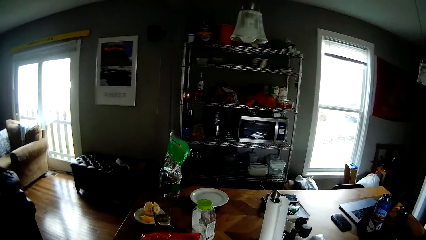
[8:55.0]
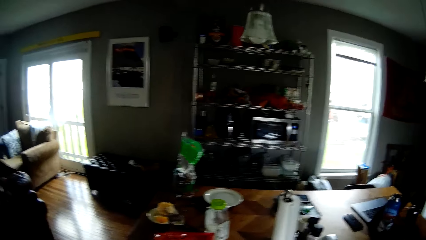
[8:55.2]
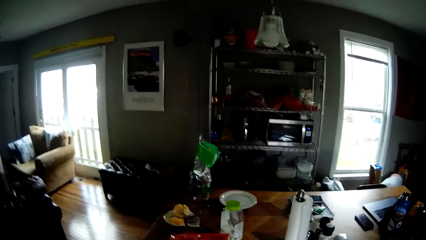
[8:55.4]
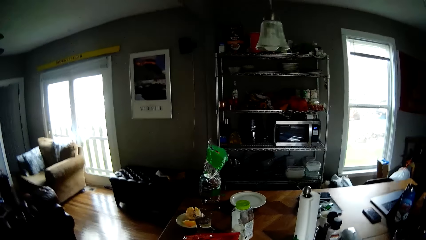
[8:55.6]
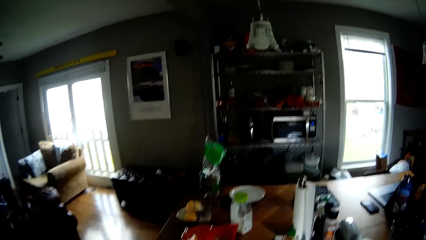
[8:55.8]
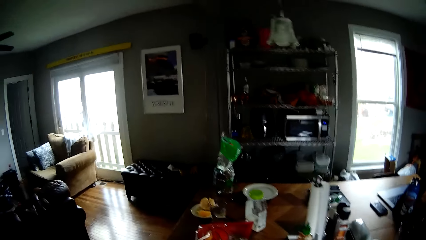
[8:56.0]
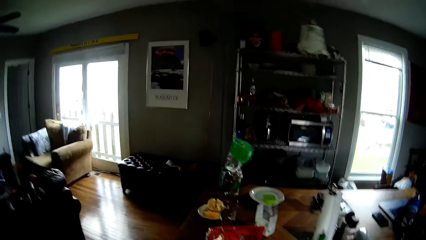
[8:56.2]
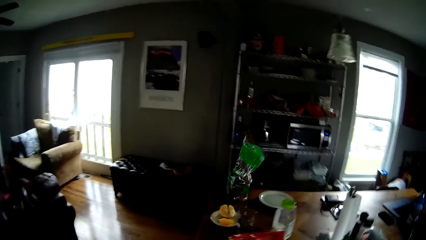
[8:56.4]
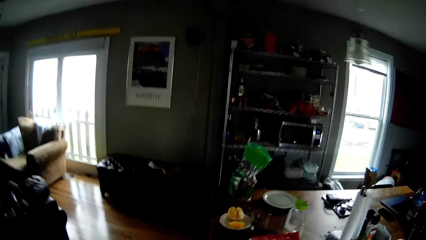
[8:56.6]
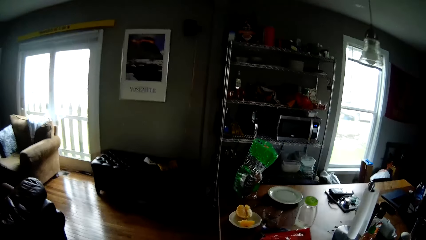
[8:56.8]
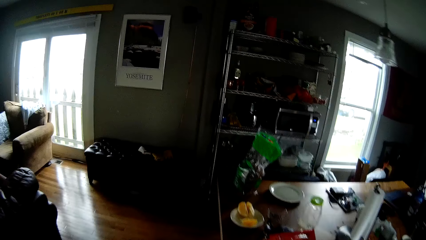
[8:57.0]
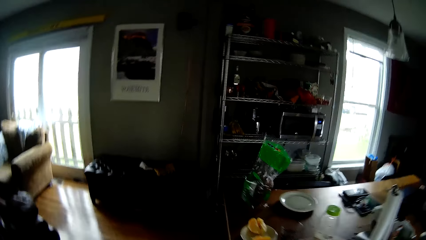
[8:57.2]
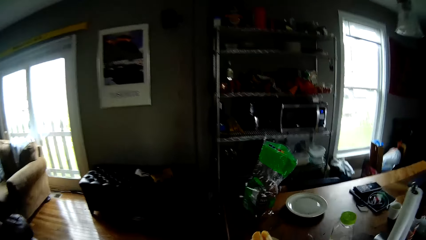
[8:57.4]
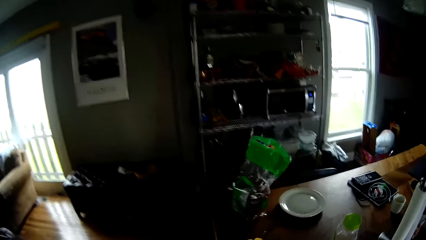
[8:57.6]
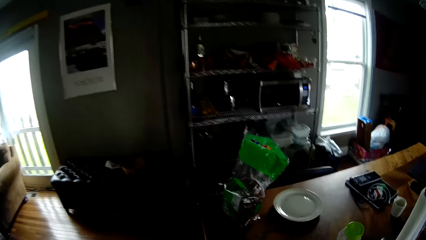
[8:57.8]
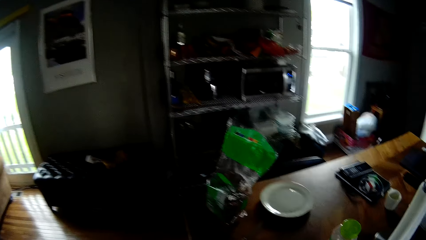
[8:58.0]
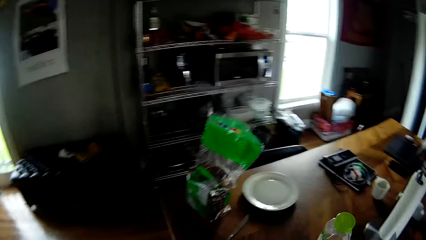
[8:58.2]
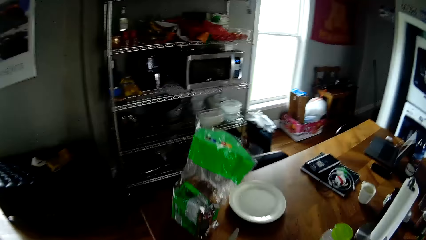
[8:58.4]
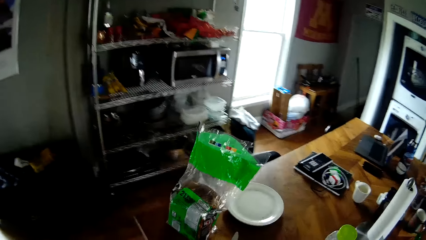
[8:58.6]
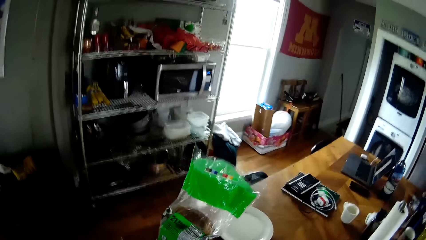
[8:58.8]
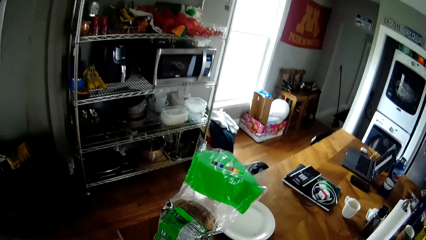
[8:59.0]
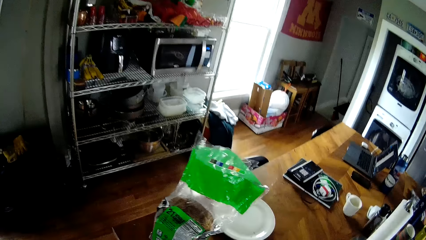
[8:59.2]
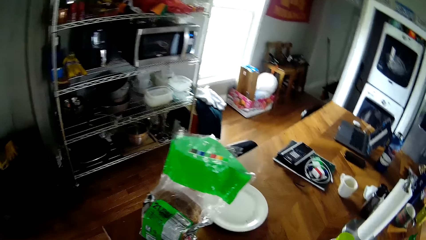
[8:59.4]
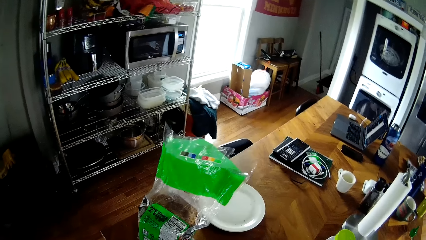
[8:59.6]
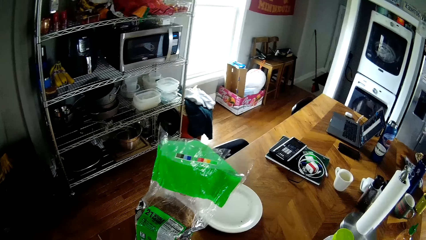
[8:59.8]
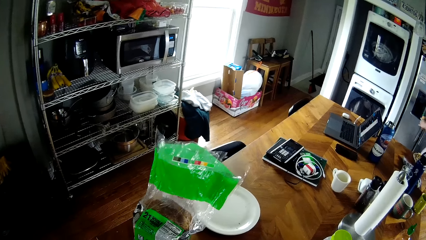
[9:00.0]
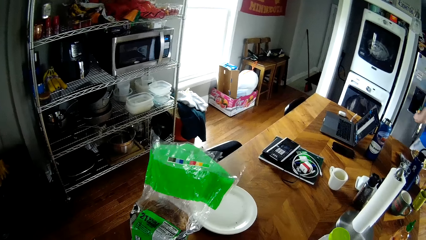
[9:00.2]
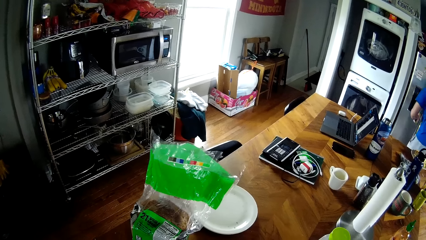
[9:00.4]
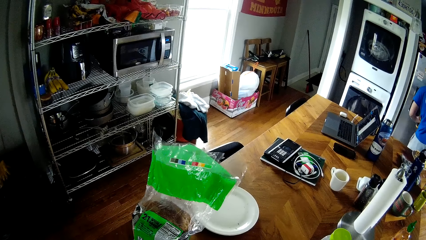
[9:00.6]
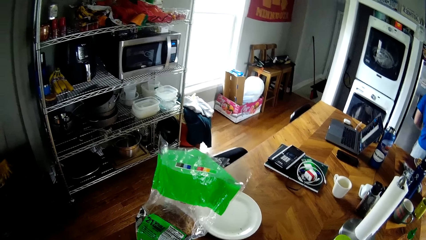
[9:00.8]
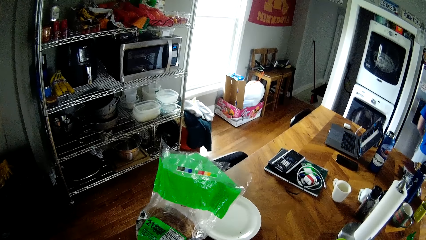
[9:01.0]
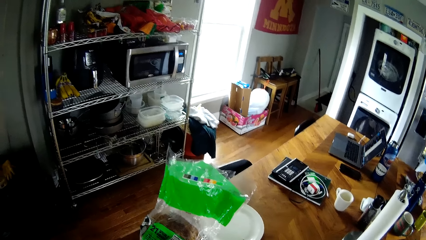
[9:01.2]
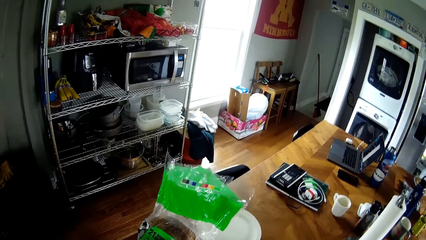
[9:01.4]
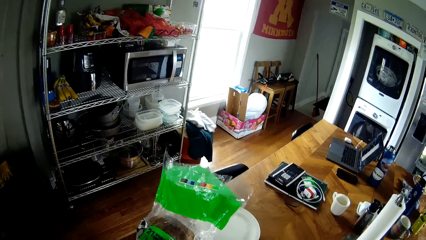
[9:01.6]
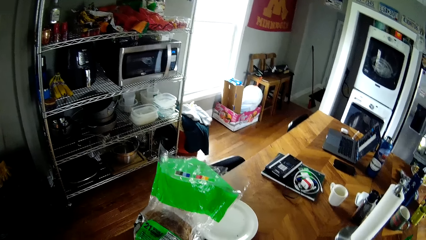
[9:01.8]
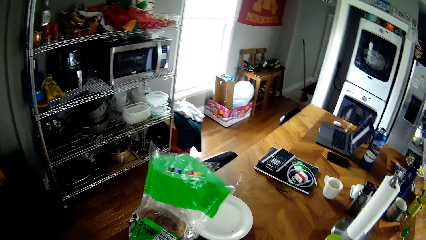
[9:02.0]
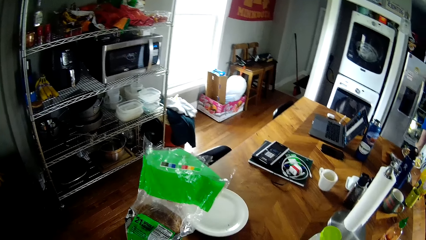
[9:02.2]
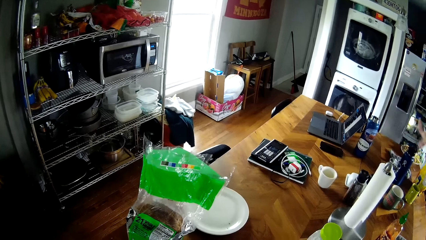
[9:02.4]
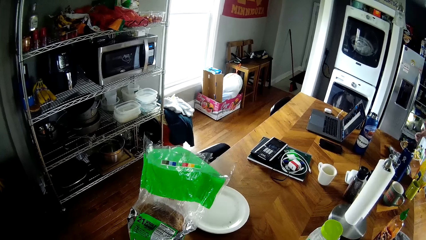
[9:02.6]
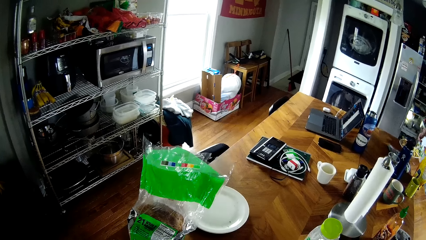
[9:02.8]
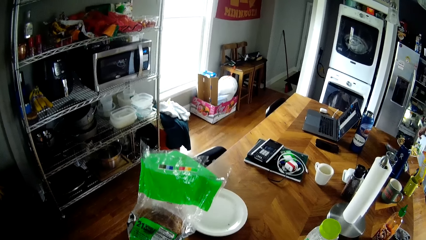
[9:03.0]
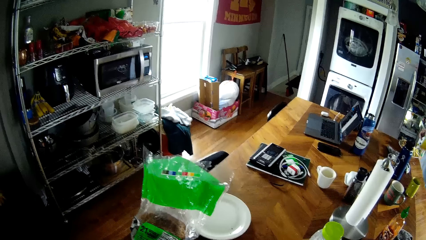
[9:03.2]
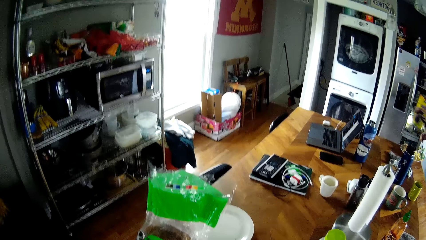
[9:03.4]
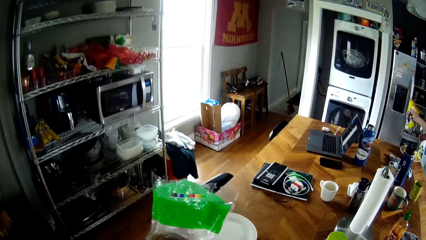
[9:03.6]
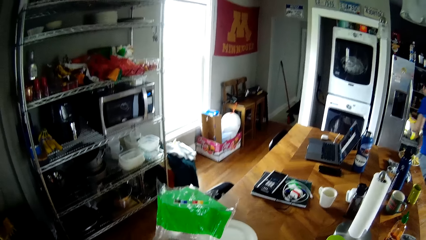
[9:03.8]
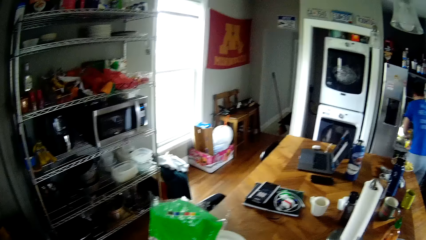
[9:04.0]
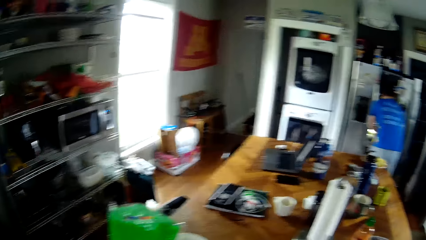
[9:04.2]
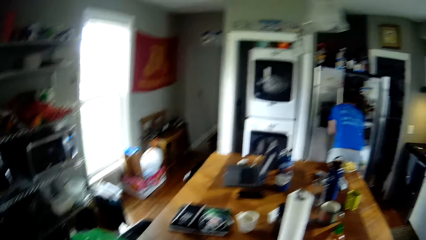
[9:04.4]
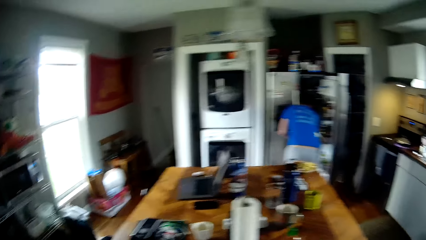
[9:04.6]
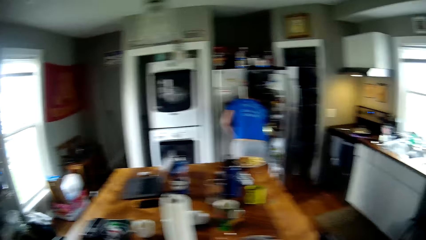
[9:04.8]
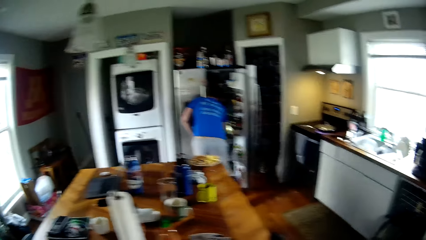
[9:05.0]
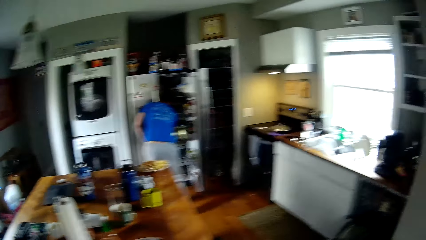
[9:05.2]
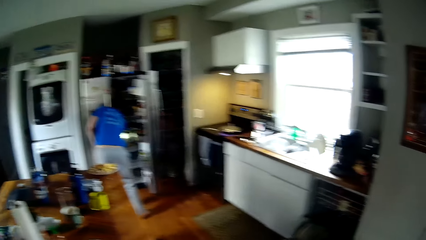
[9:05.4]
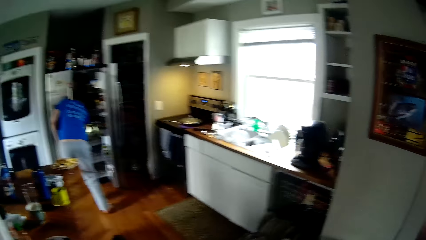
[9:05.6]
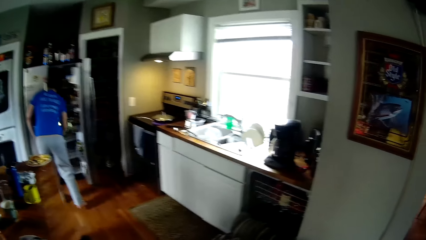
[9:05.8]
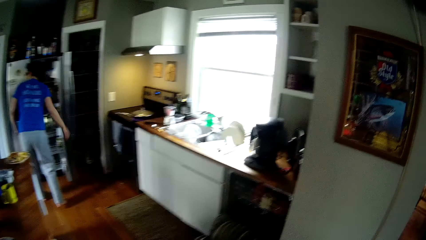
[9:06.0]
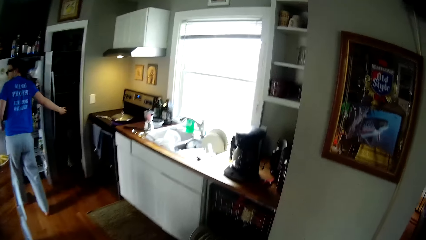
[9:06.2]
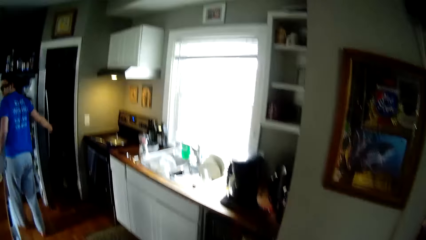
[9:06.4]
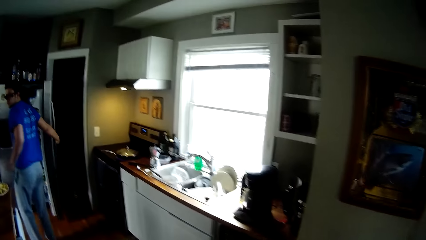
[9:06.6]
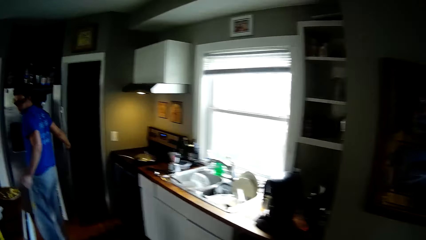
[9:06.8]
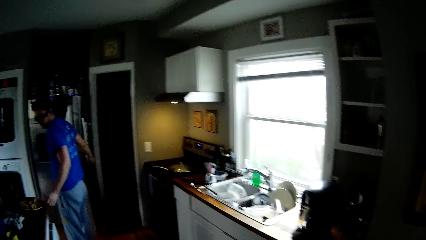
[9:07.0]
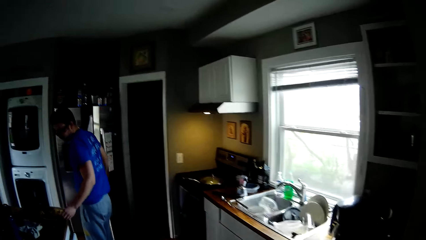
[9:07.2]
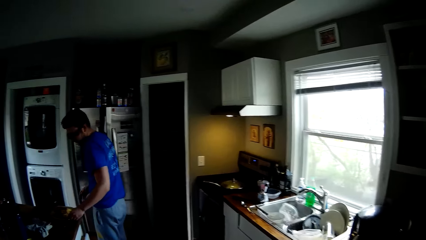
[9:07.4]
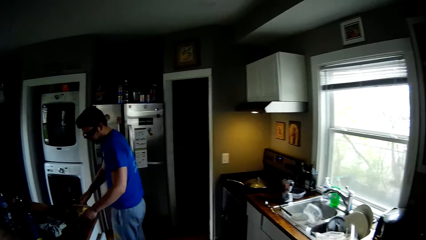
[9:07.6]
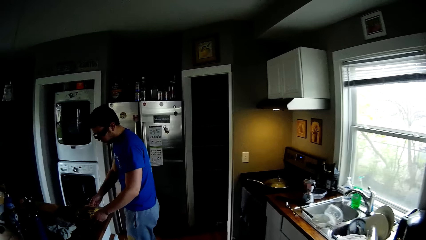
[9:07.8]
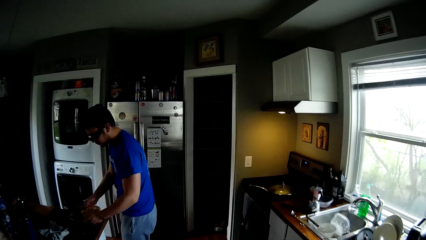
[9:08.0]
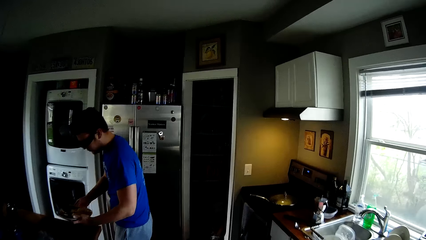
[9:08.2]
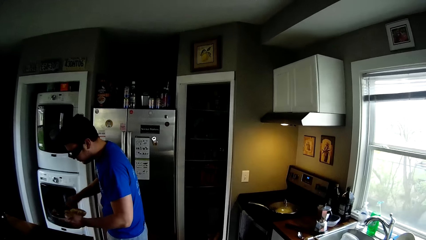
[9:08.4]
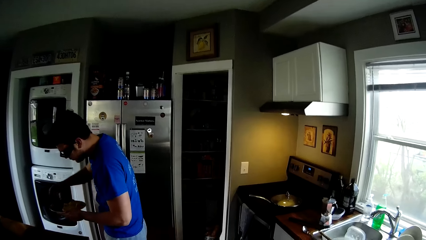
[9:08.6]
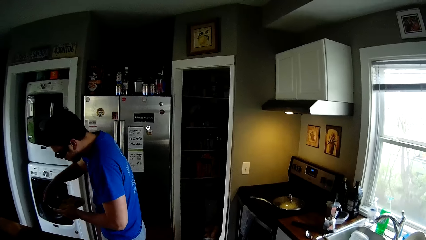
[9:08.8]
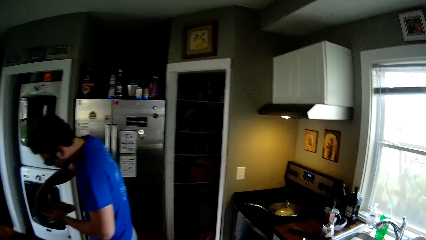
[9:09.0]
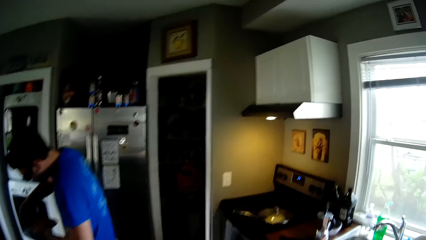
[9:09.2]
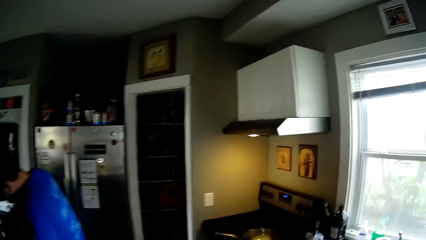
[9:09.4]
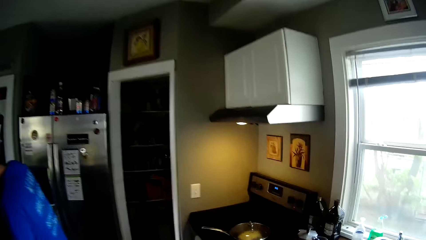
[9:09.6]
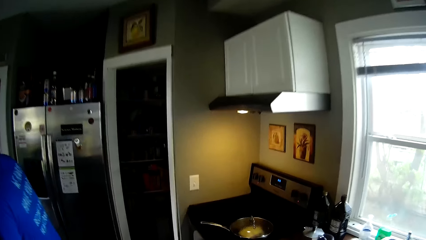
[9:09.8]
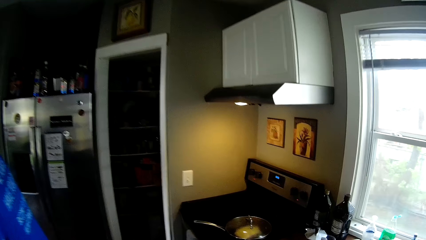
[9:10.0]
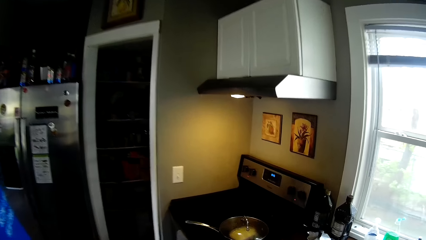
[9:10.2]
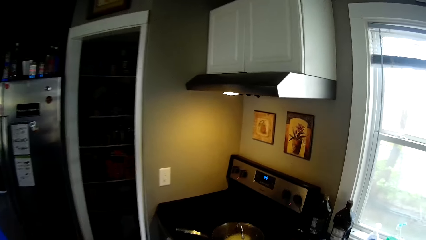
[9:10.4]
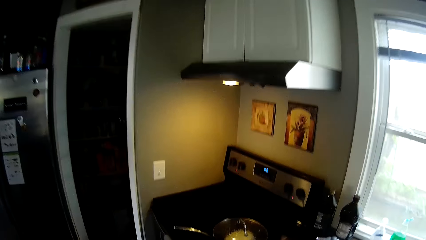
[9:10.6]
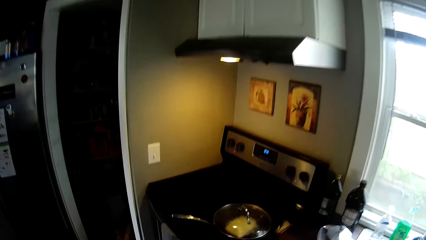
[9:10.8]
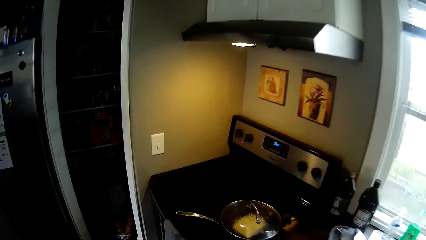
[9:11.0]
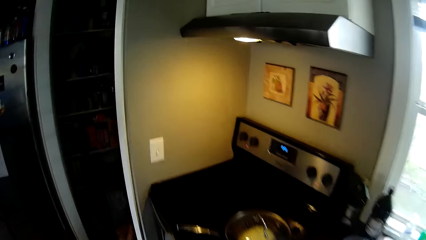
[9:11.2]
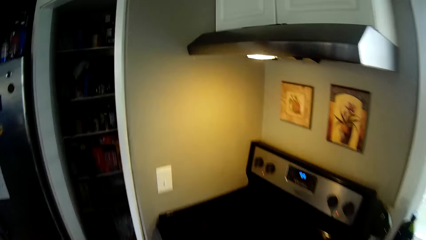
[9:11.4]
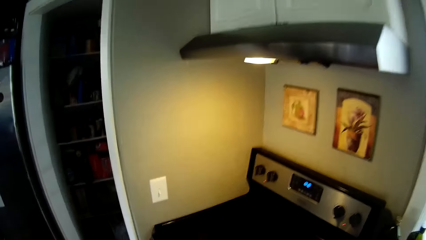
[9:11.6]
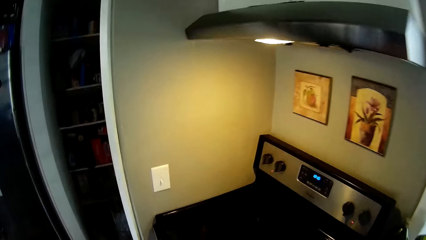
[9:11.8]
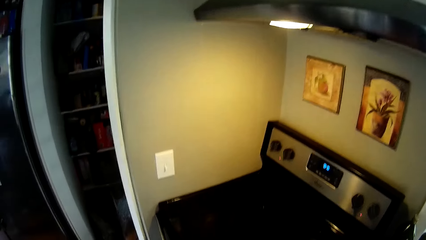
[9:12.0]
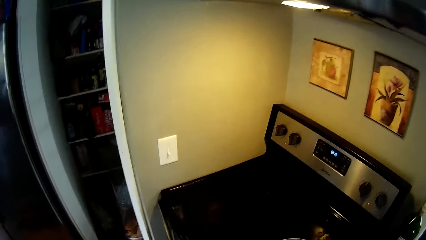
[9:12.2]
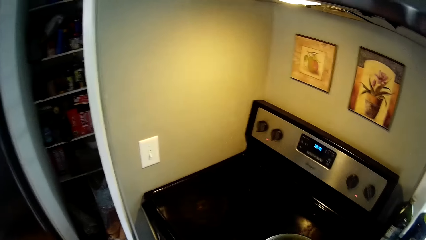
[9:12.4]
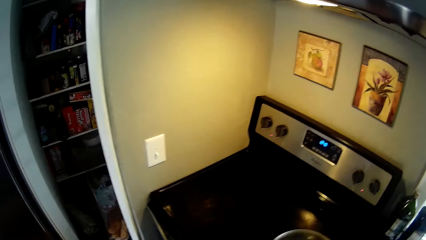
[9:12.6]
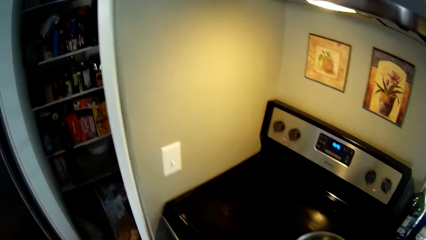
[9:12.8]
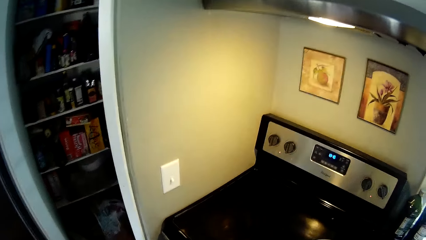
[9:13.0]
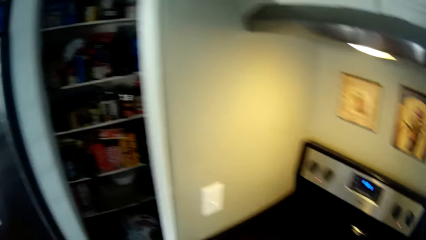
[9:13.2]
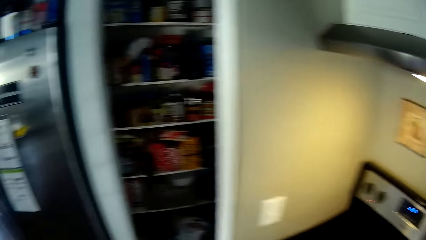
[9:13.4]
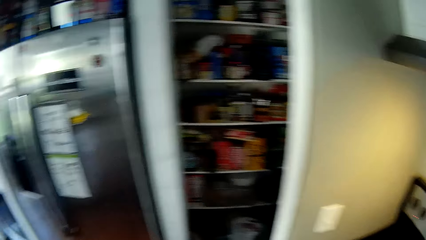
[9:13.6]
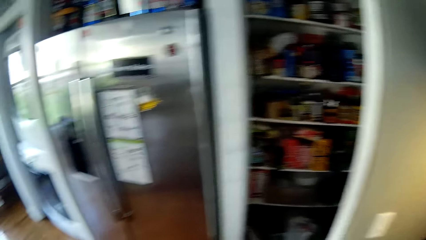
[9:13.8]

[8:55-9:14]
The man opens the refrigerator. The man puts something in the fridge. The man picks a pack or sachet from the table with his left hand. The man puts the sachet in the fridge. The camera wearer walks to the cooker. The man closes the refrigerator with his right hand, picks the plate on the table with his left hand, and picks the sandwich from the plate with his right hand. The camera wearer walks around the kitchen.
